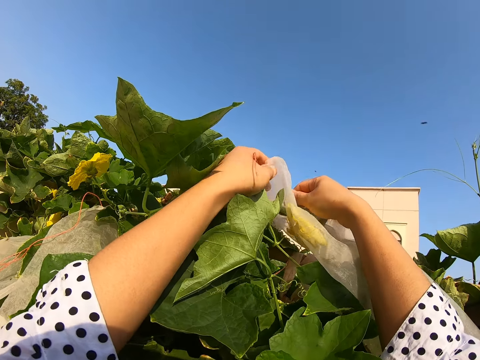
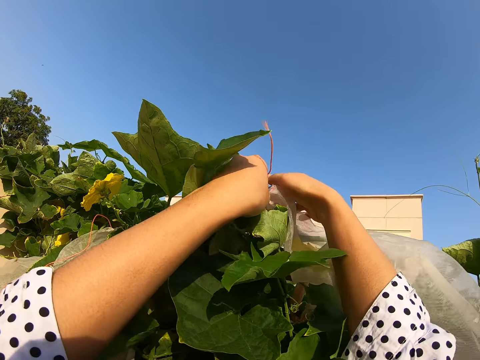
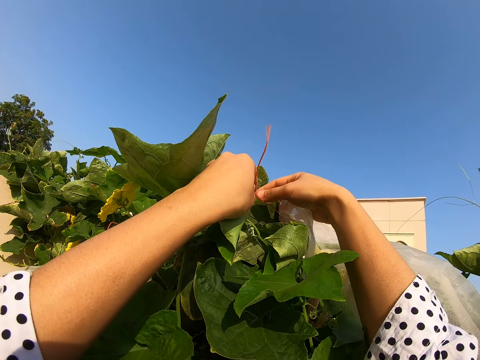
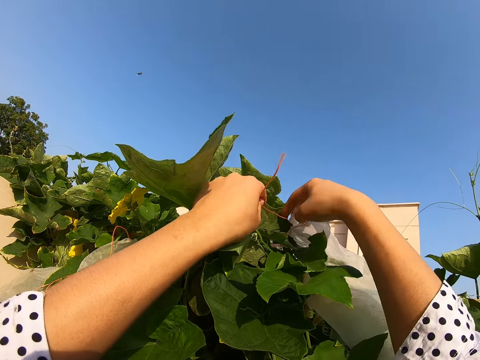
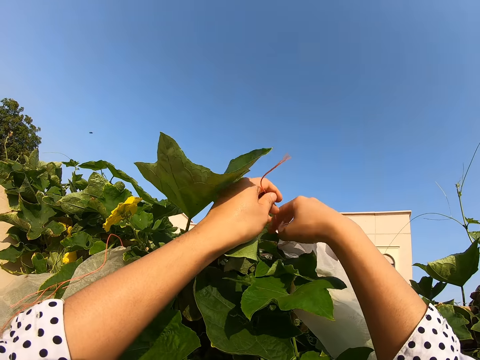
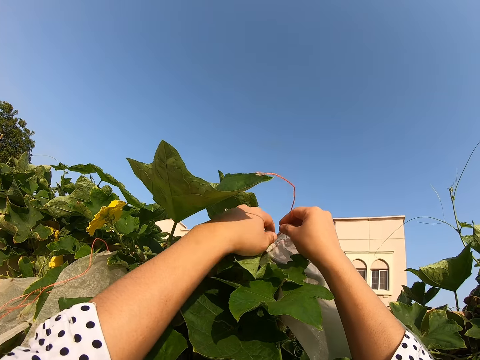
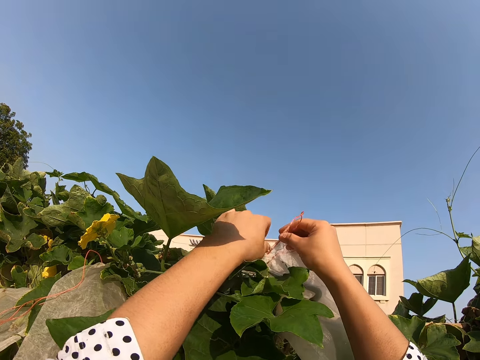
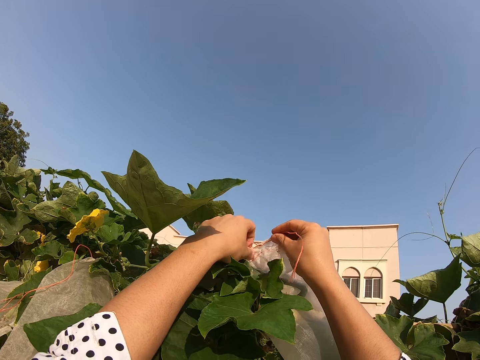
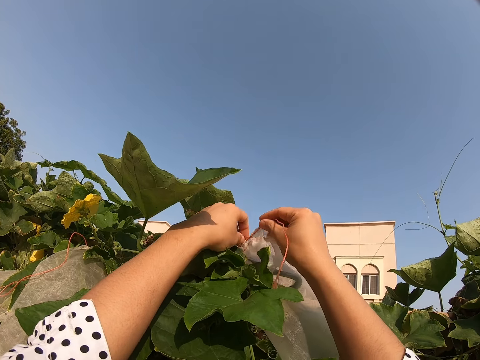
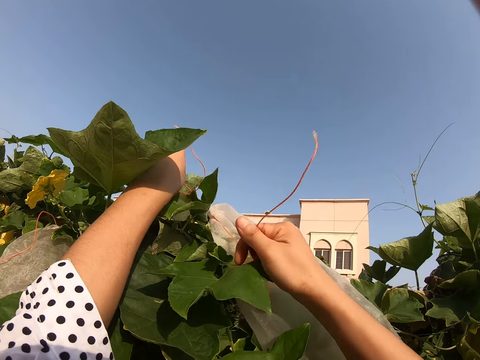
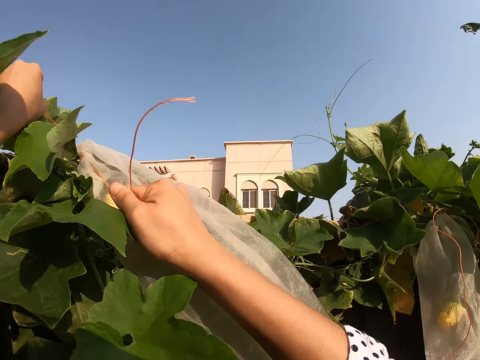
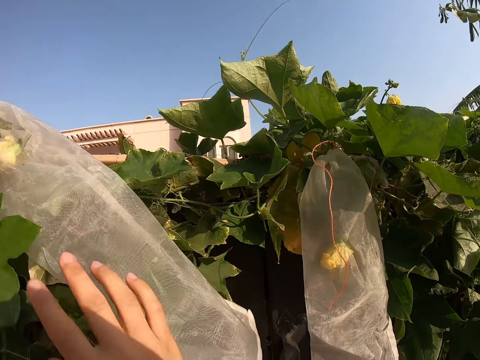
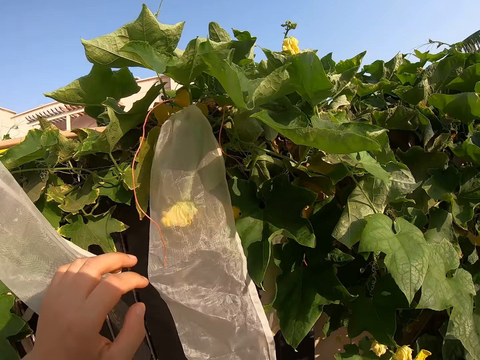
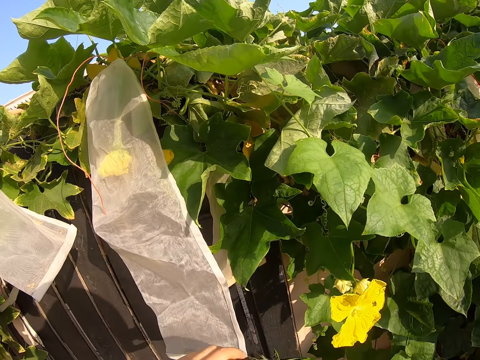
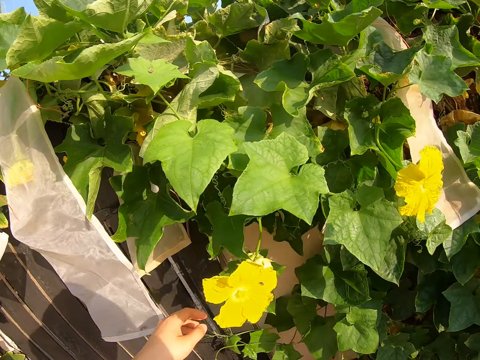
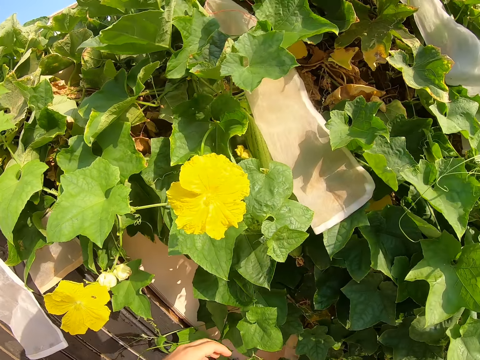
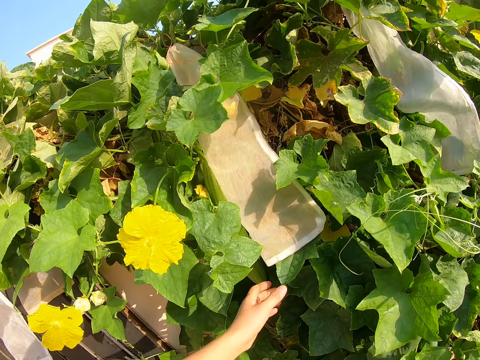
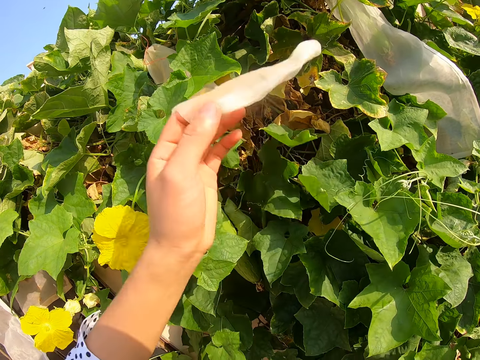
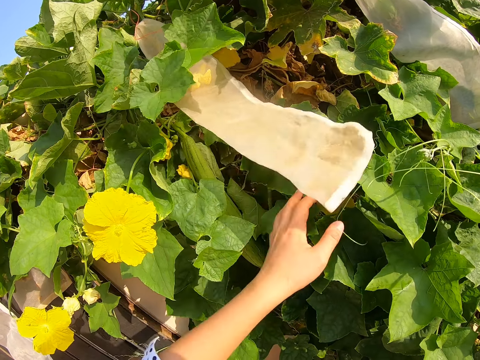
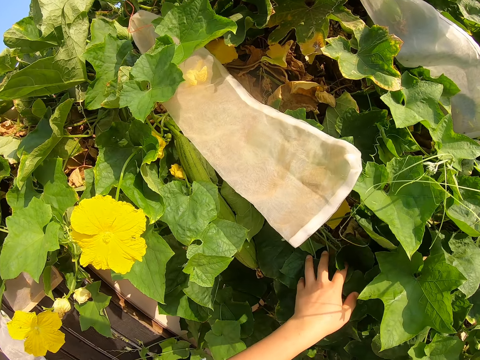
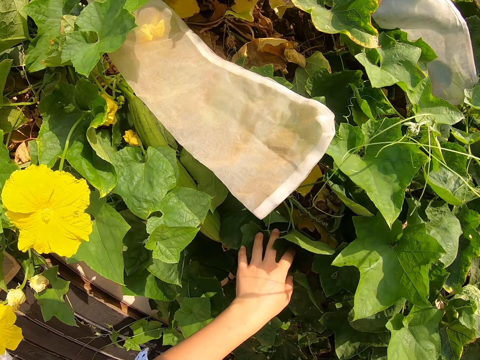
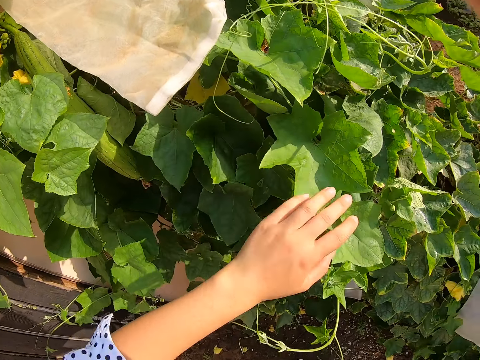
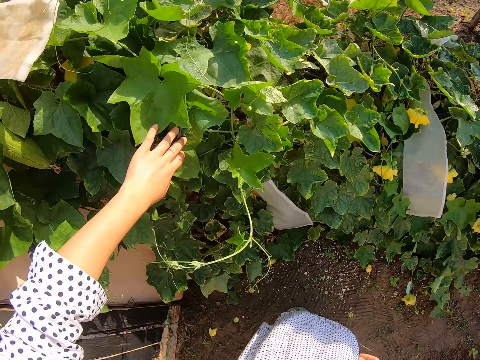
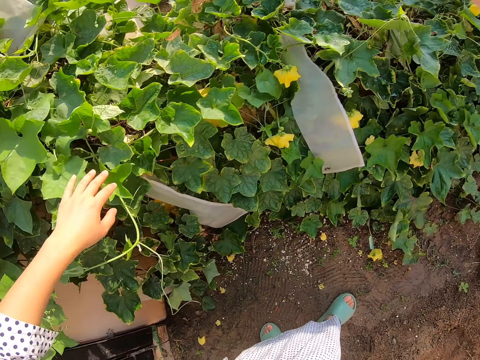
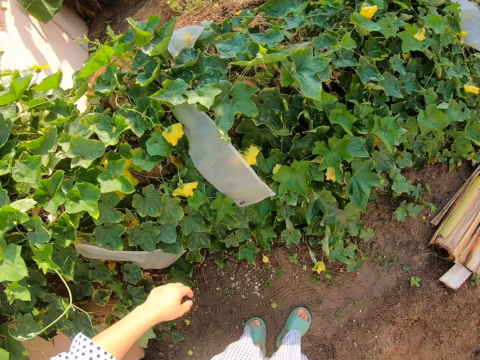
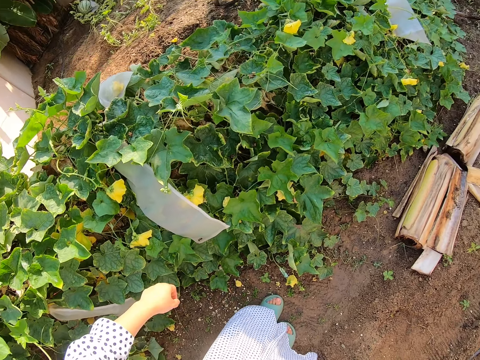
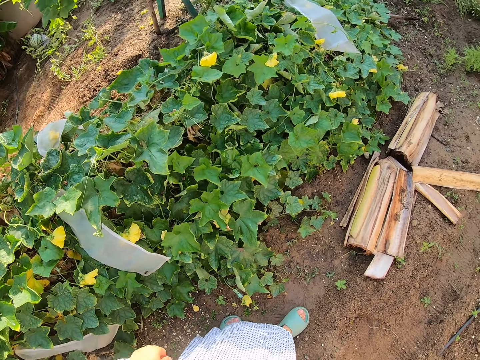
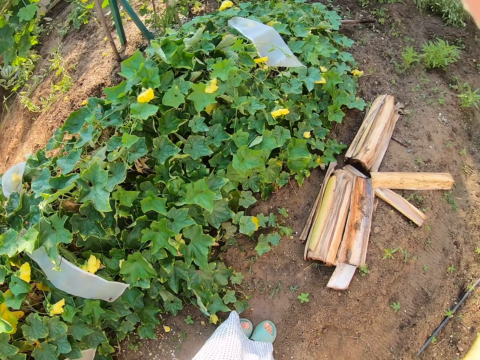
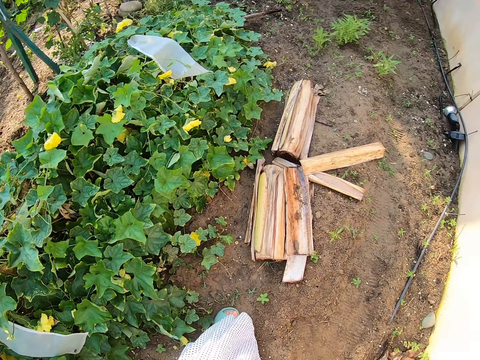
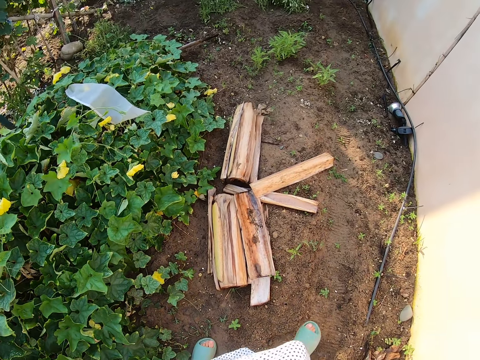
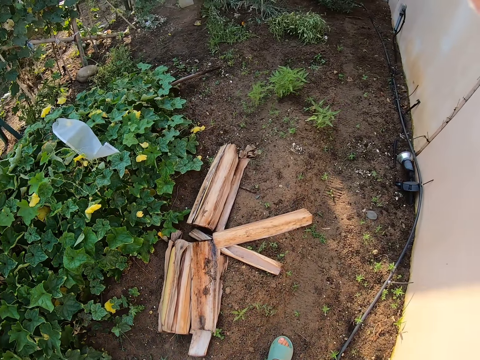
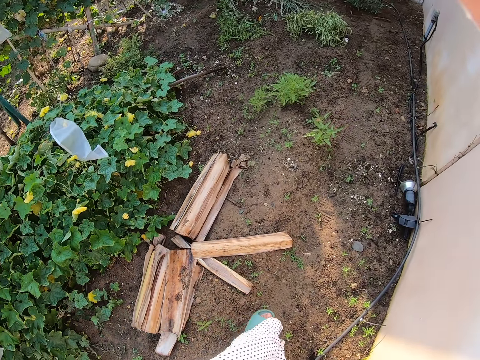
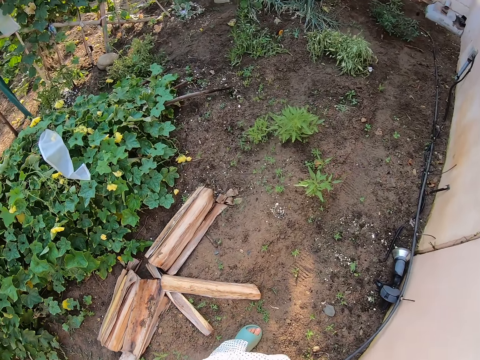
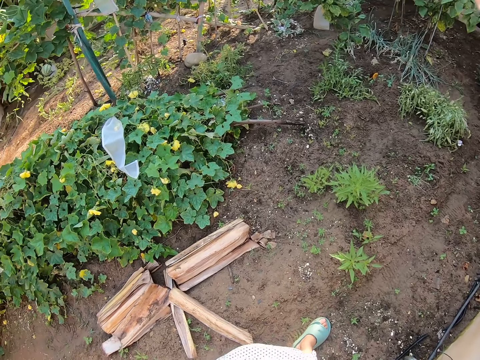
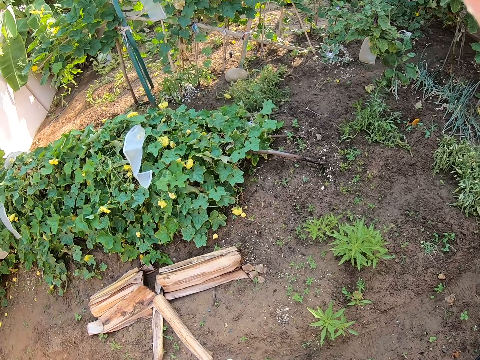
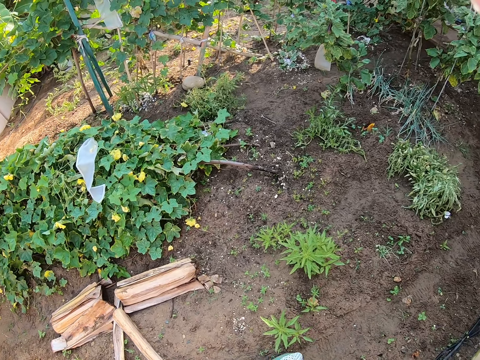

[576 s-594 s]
The camera wearer ties the nylon. They walk around the gardens. They touch the cover hoops. They hold the nylon. They touch the plant. They walk around the garden.

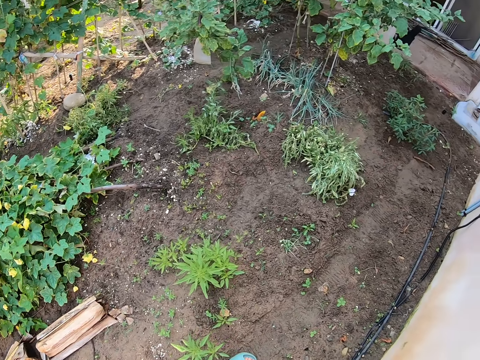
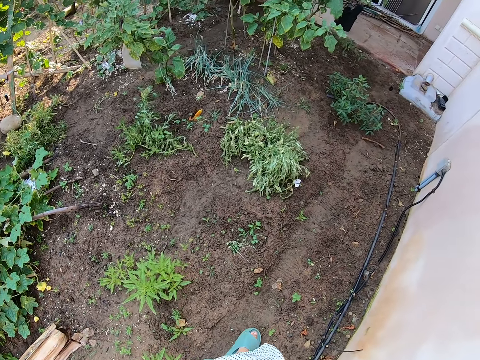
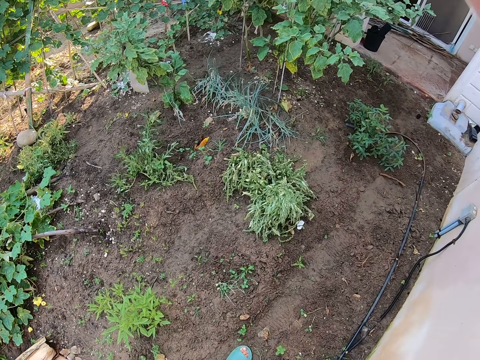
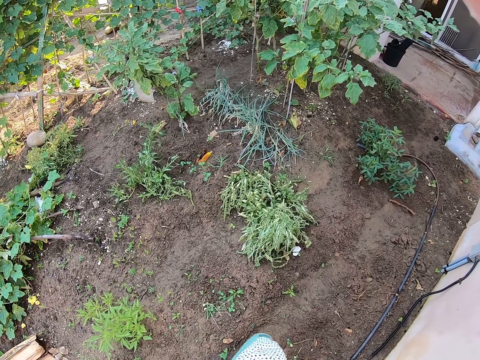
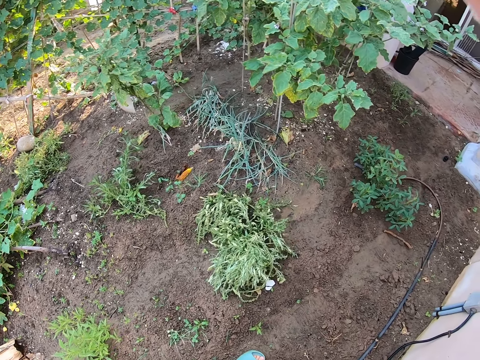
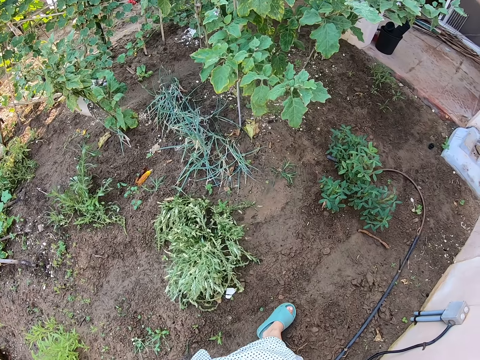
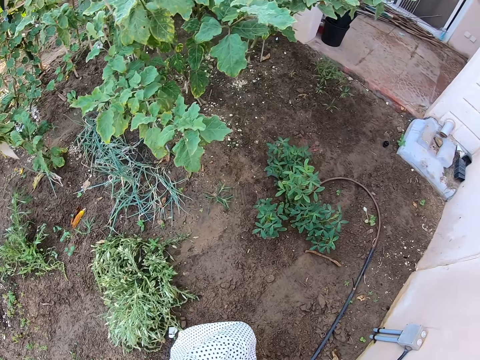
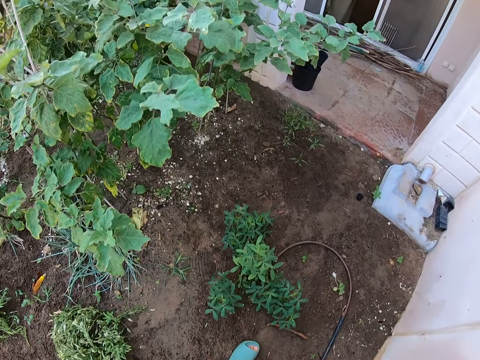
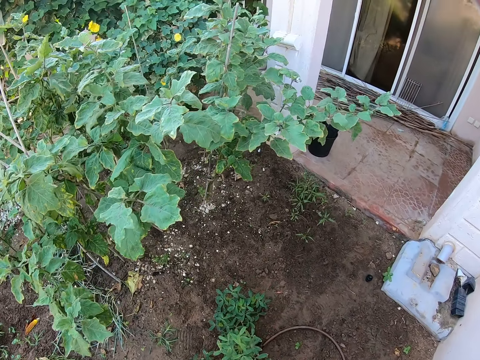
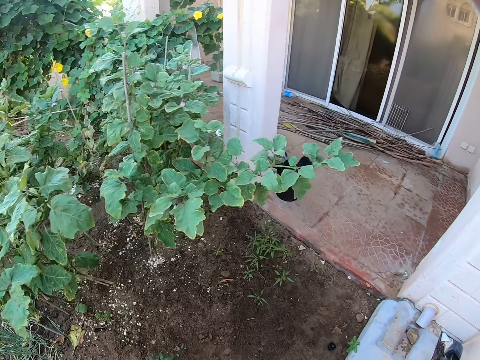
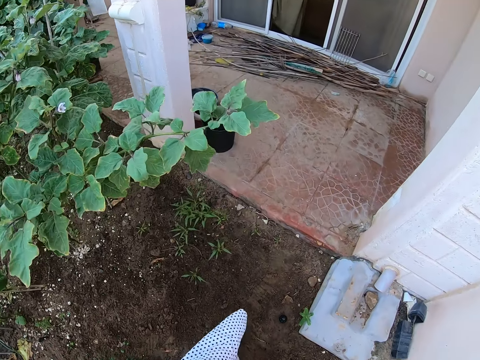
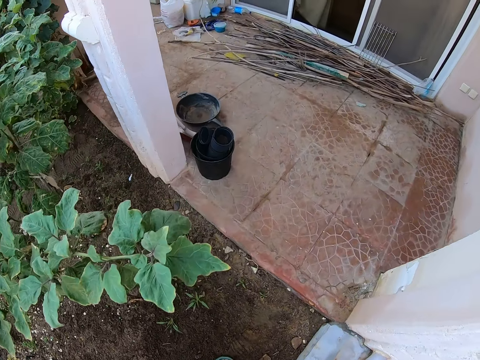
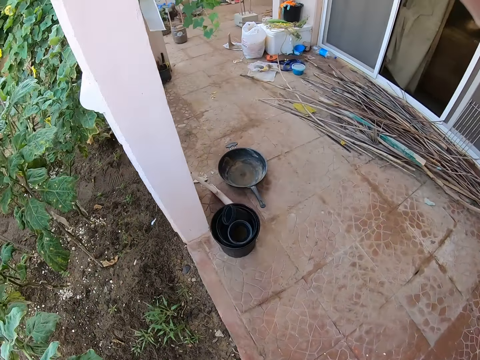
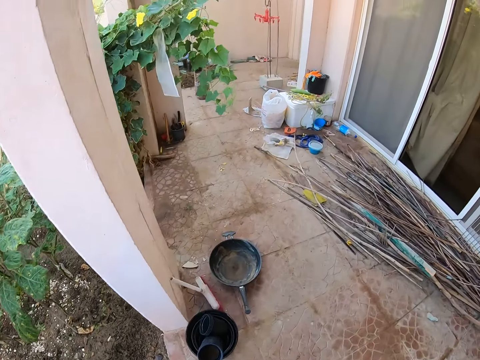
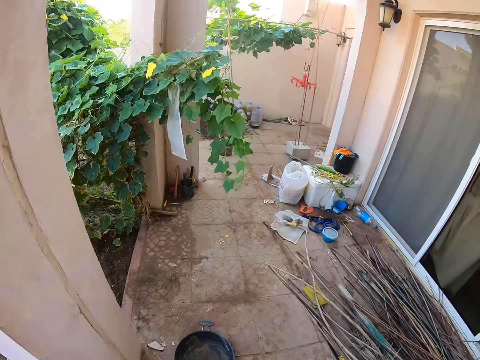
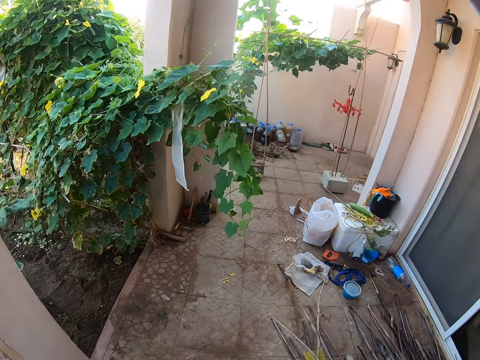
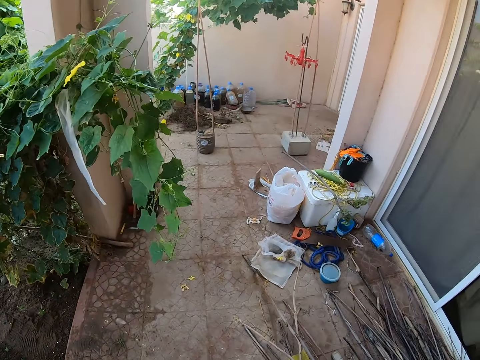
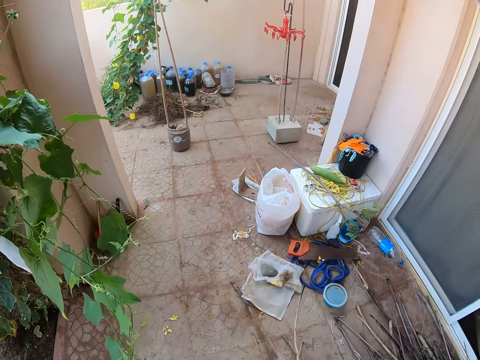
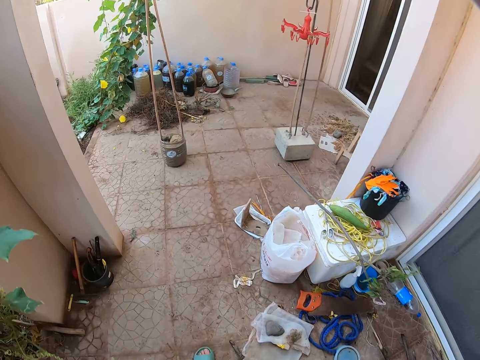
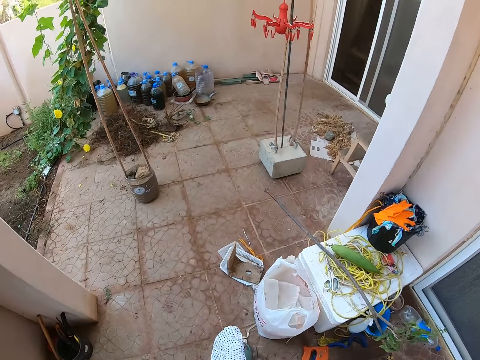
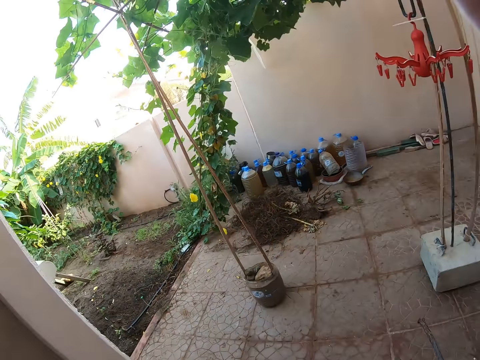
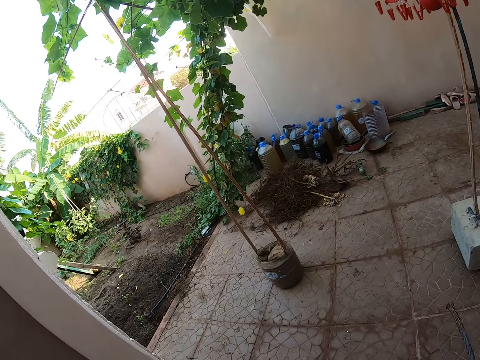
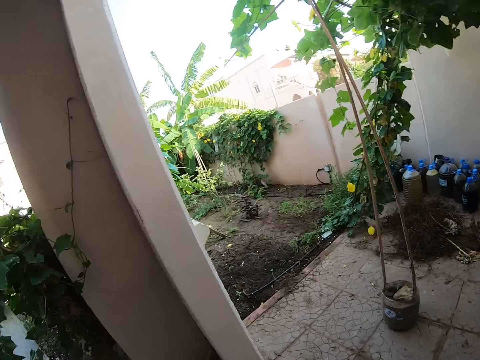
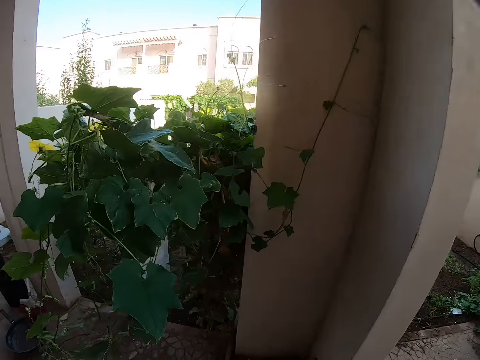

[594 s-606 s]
The camera wearer walks on the verandah.
